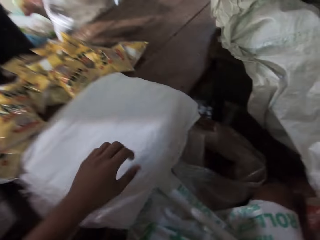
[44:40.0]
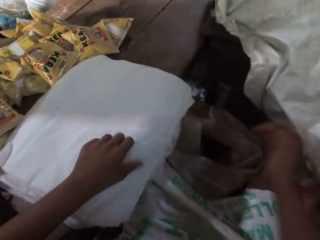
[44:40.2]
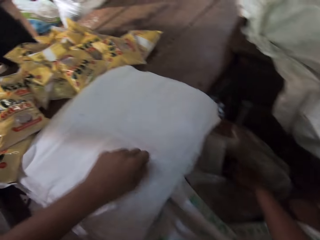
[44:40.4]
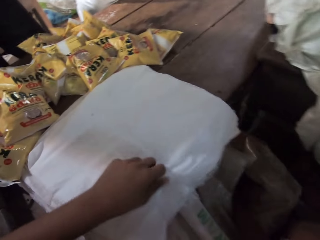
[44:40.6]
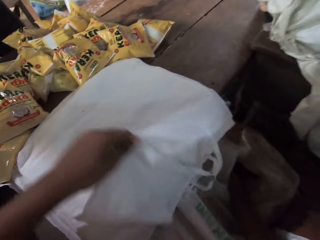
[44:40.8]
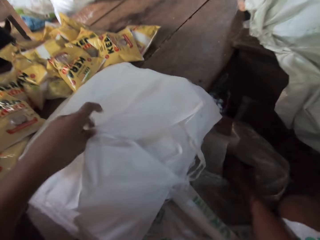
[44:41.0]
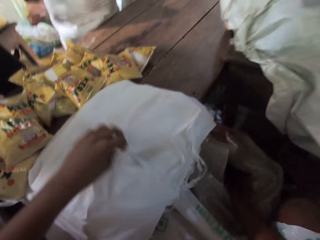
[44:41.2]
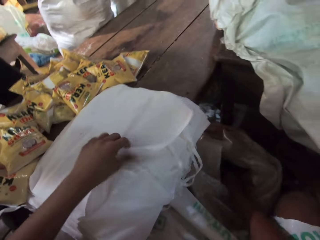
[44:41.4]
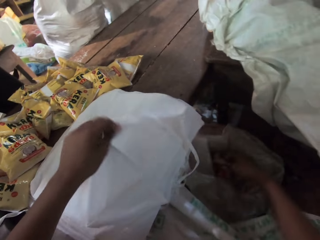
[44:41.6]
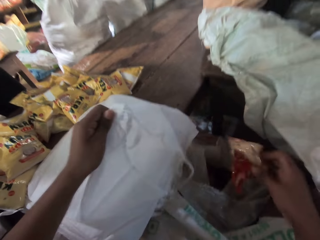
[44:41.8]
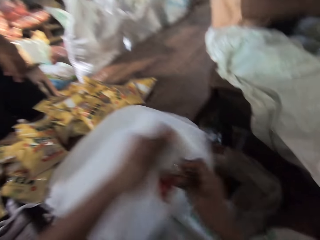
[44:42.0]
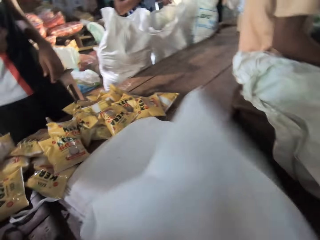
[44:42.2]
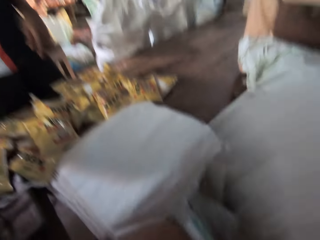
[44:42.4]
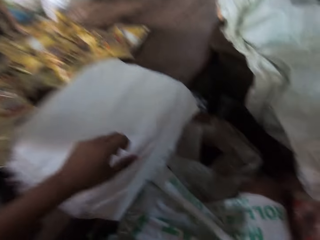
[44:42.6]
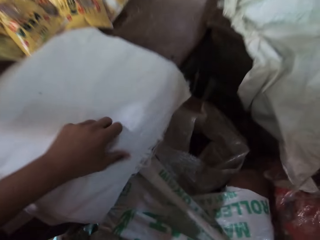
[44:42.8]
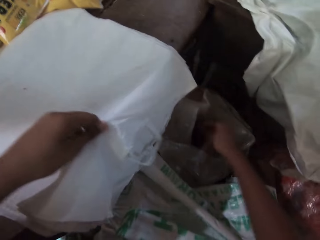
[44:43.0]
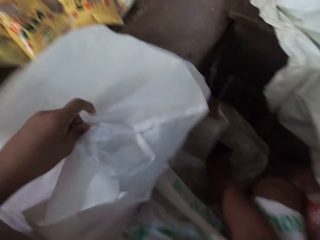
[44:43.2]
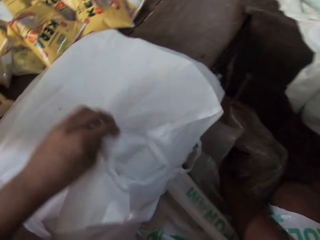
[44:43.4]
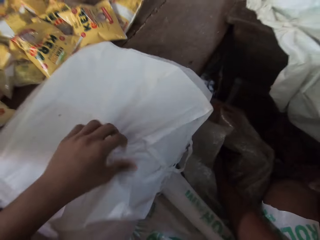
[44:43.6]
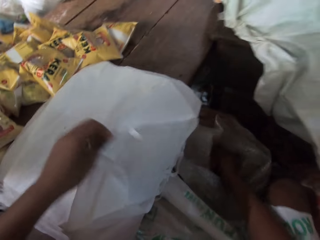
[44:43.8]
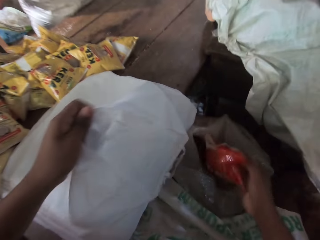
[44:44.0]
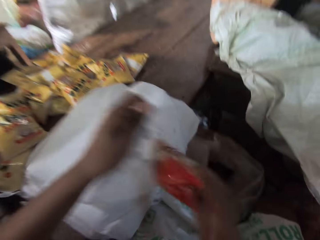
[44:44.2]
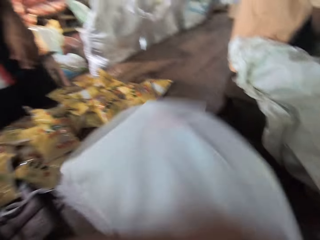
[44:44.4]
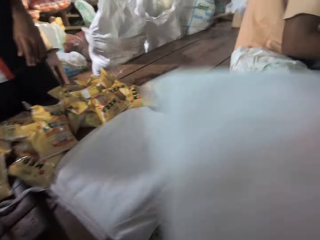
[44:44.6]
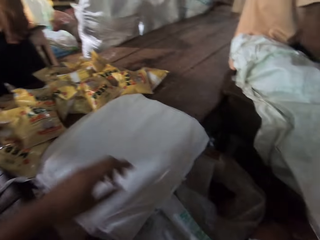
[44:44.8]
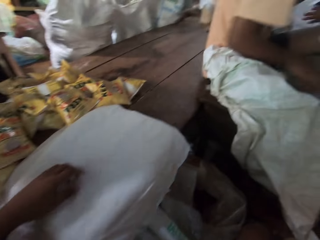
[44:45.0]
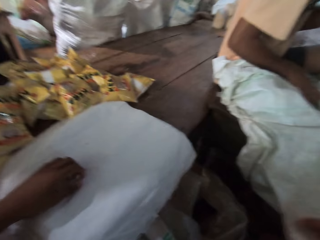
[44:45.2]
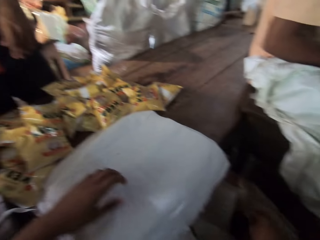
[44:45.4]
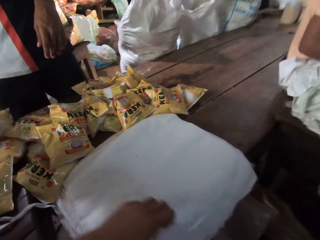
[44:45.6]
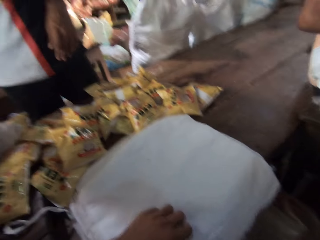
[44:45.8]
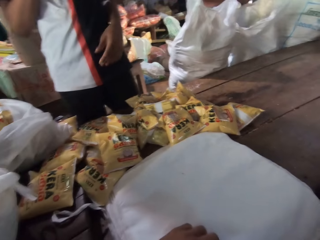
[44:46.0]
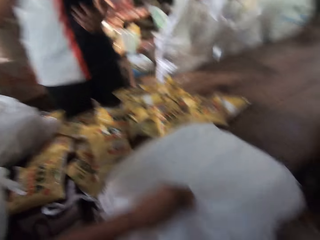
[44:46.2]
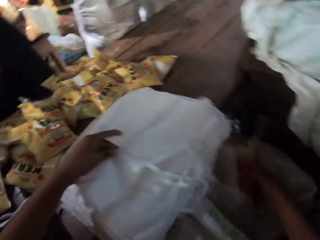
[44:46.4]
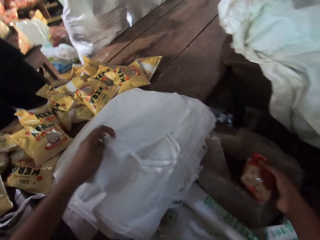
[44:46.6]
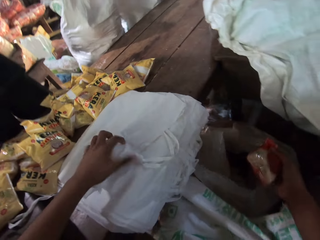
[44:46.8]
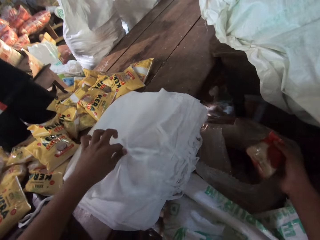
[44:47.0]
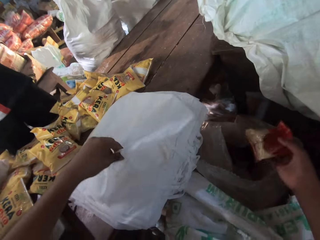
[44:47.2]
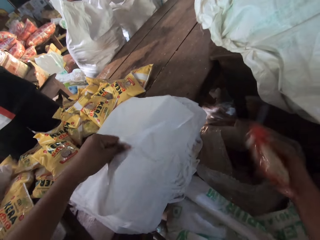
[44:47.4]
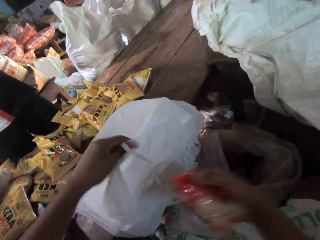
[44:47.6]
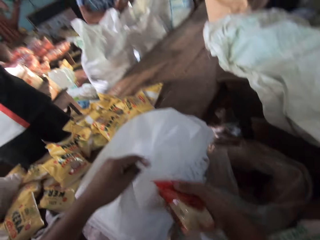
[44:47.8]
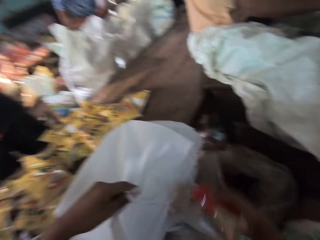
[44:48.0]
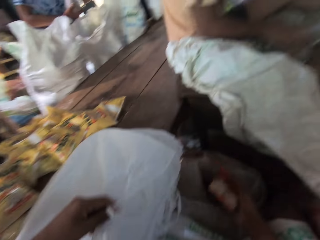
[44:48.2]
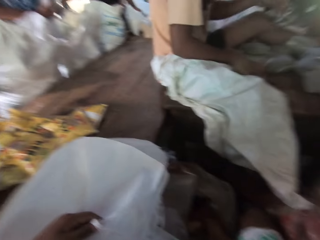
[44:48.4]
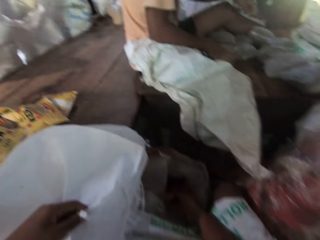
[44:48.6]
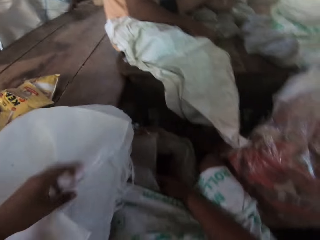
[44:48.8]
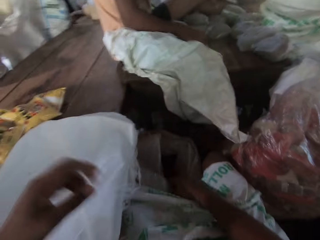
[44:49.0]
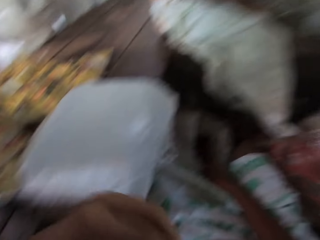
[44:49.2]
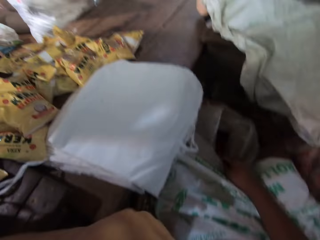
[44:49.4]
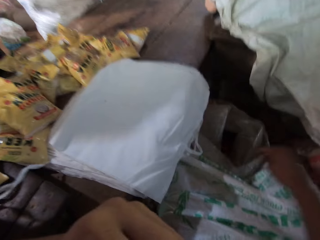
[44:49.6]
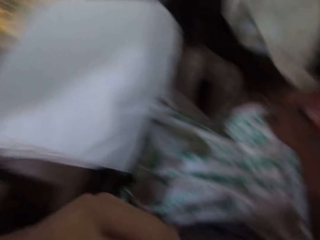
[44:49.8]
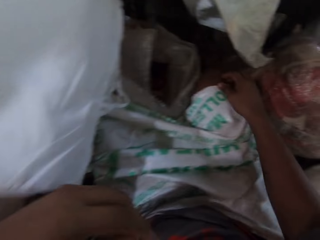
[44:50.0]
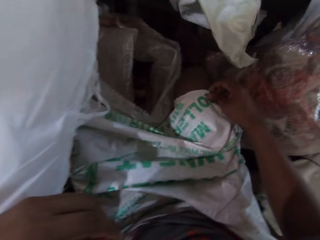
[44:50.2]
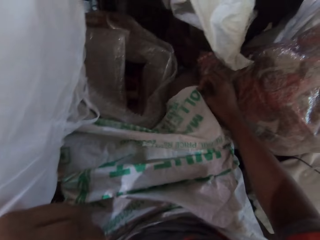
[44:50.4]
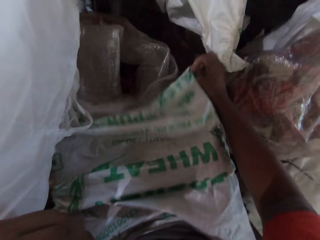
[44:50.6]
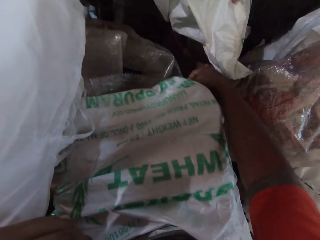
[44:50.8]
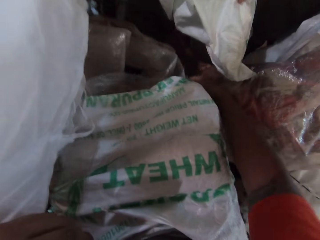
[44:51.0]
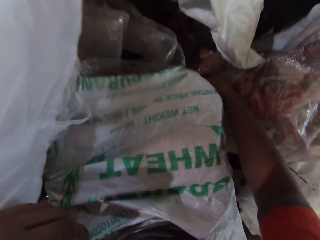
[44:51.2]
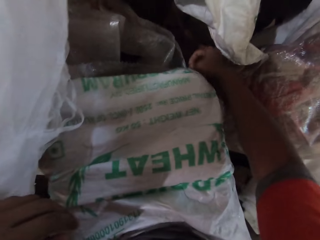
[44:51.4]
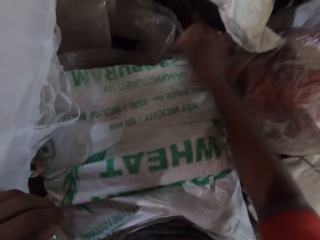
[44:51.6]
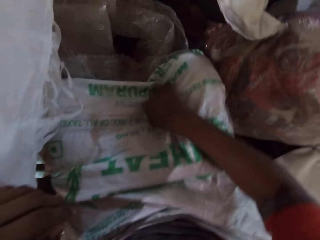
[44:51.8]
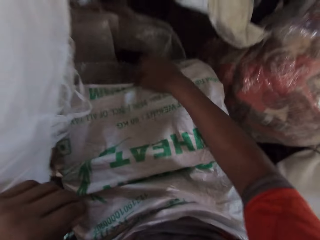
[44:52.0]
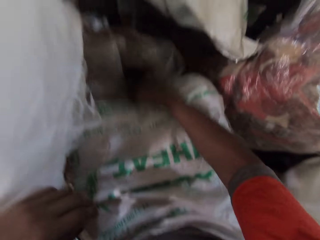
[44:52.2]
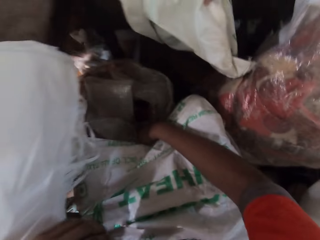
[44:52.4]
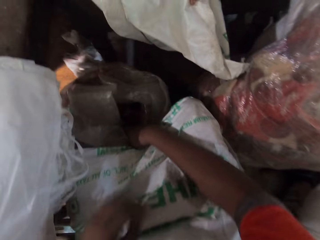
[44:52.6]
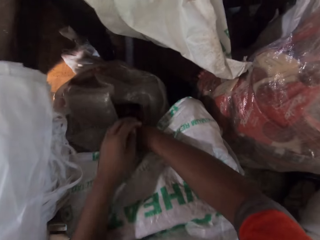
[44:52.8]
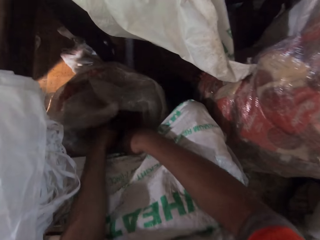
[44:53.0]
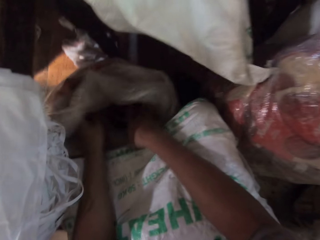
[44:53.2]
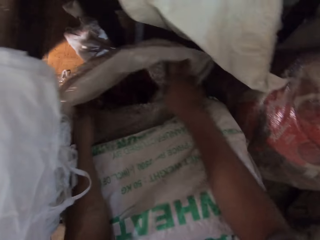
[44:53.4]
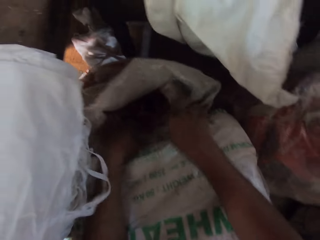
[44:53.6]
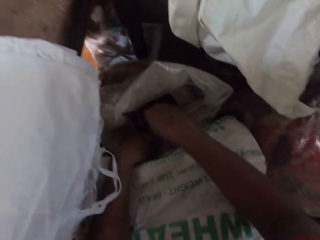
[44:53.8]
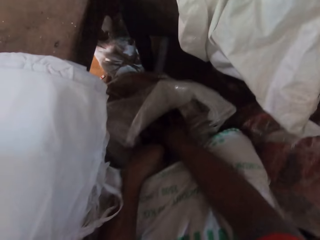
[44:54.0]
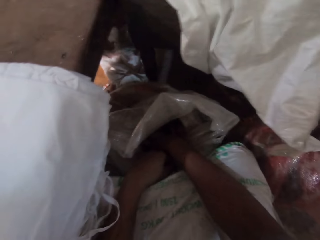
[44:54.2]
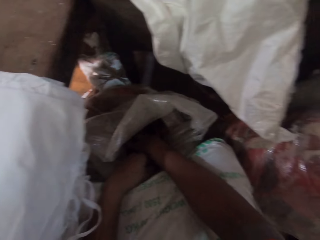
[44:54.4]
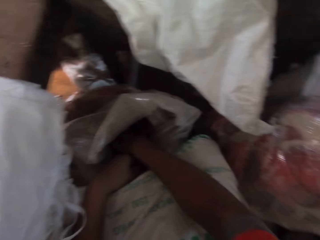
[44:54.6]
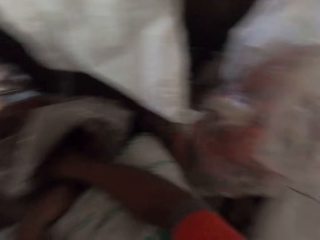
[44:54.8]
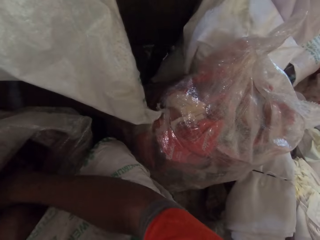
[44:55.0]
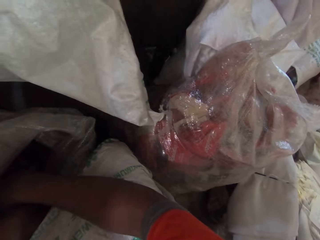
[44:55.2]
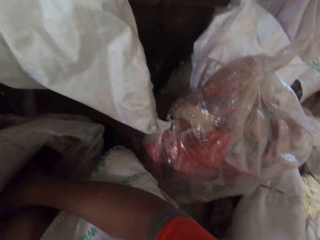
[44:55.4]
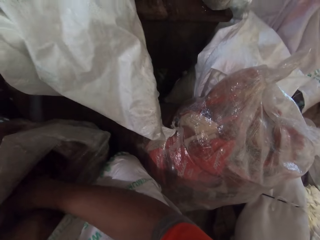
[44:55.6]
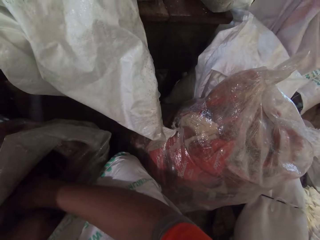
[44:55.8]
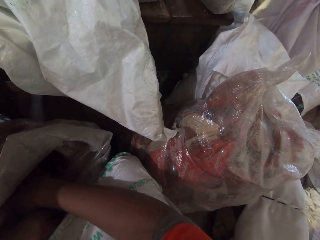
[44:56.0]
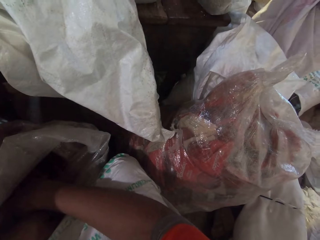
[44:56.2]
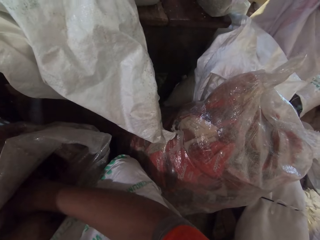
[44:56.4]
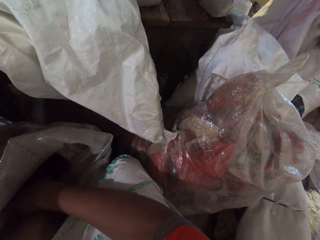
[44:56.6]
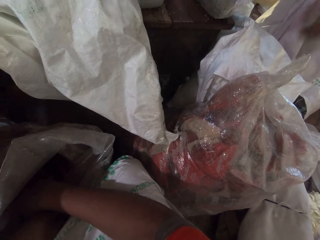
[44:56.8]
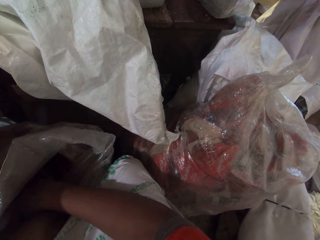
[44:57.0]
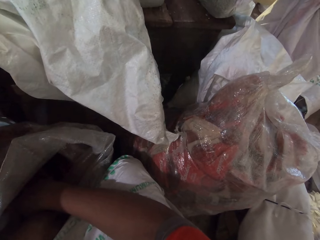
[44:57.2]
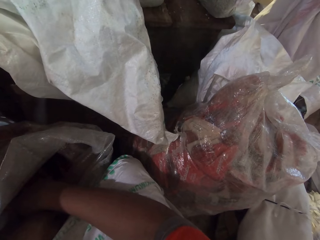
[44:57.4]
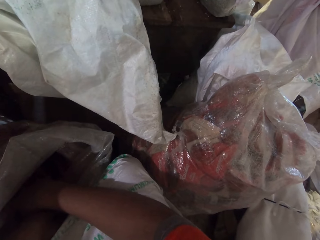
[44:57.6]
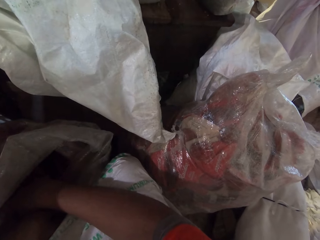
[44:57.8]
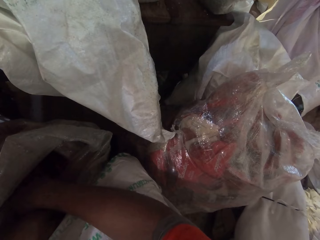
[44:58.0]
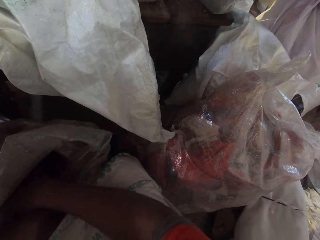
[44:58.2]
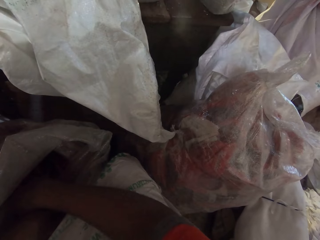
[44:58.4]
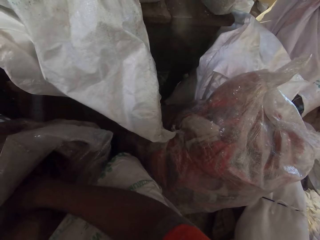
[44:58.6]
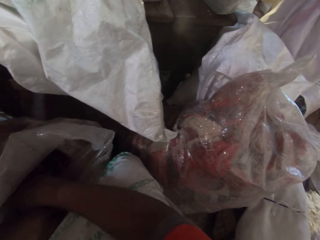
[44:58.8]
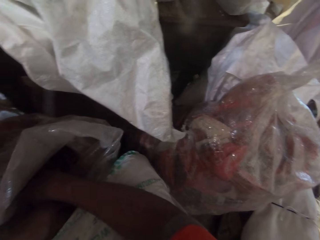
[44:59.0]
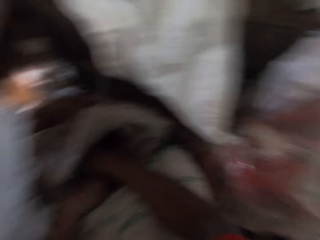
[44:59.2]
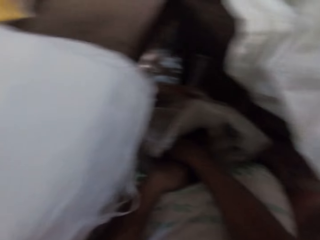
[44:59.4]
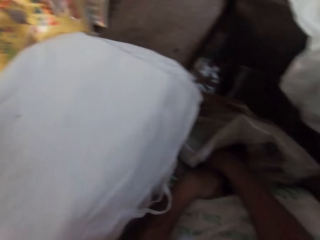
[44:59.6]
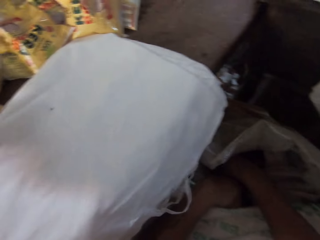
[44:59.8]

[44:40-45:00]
The camera wearer drops the food item in his right hand into the packing bag in his left hand. He throws the packing bag in his right hand on the table. He picks a food item from the sack on the floor with his right hand. He drops the food item in his right hand into the packing bag in his left hand. He throws the packing bag in his right hand on the table. He picks a food item from the sack on the floor with his right hand. He drops the food item in his right hand into the packing bag in his left hand. He throws the packing bag in his right hand on the table. He picks a food item from the sack on the floor with his right hand. He drops the food item in his right hand into the sack on the floor. He adjusts the paper on his lap. He holds the plastic bag. He puts his hands into the sack. He looks around.

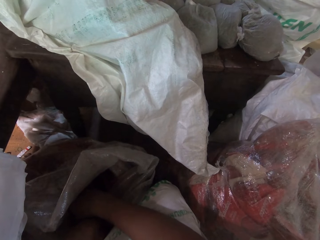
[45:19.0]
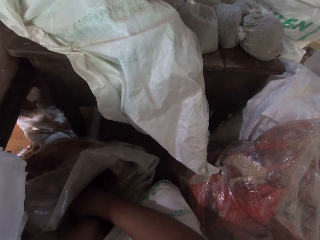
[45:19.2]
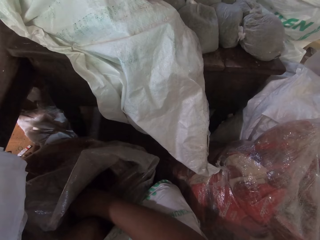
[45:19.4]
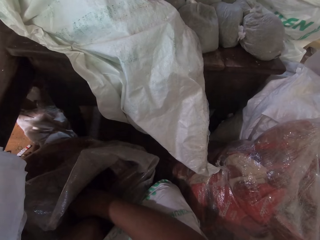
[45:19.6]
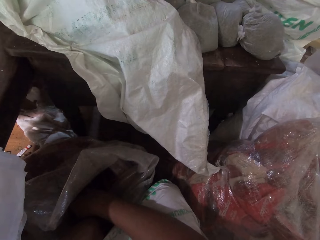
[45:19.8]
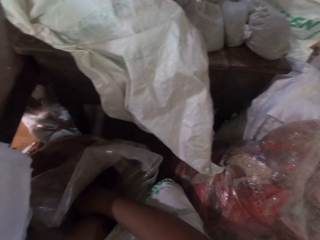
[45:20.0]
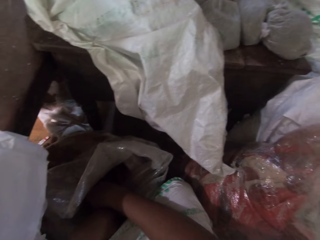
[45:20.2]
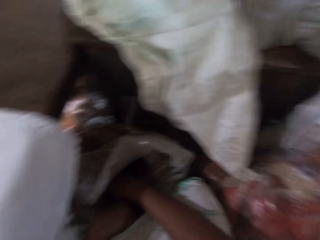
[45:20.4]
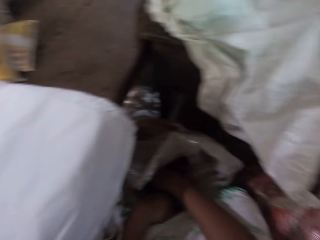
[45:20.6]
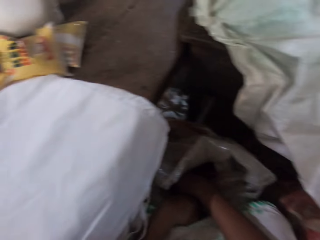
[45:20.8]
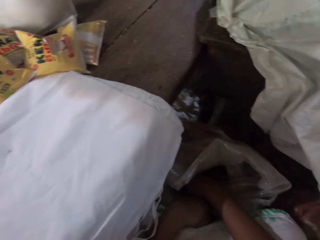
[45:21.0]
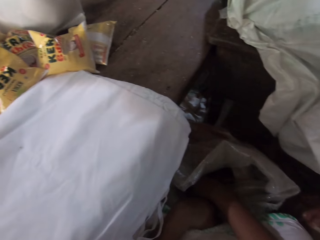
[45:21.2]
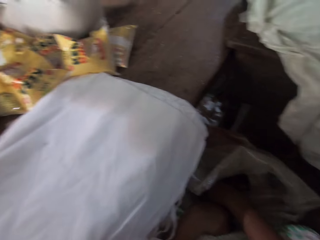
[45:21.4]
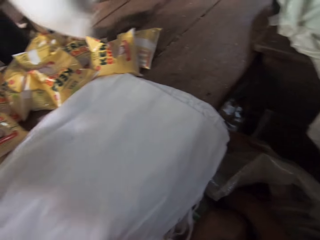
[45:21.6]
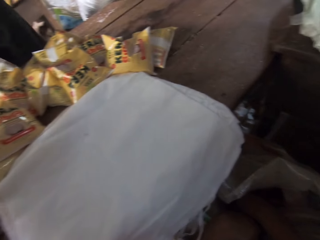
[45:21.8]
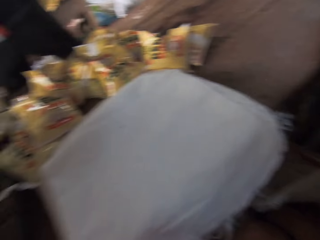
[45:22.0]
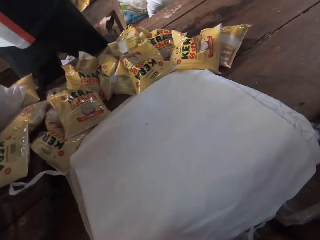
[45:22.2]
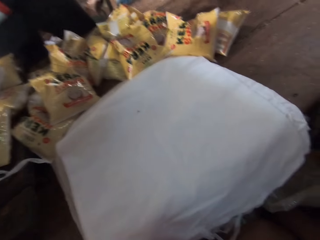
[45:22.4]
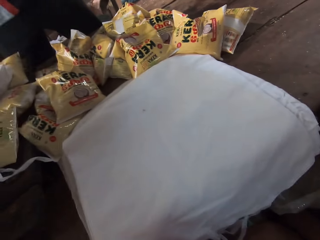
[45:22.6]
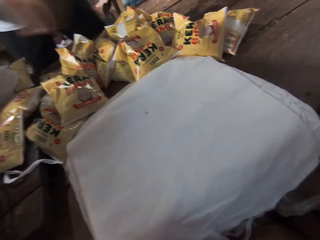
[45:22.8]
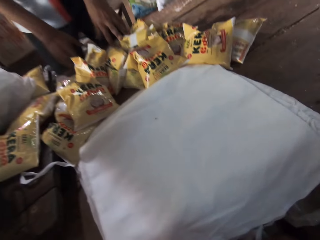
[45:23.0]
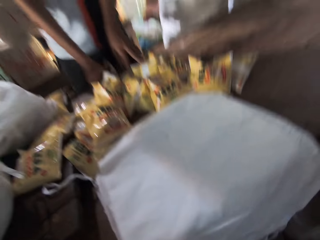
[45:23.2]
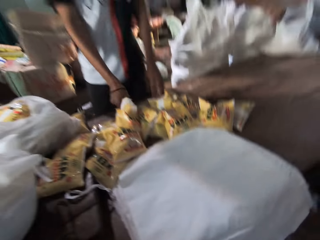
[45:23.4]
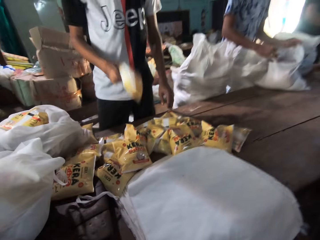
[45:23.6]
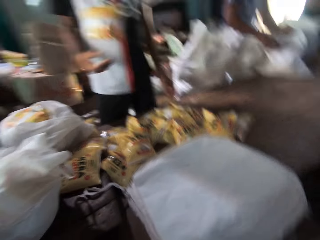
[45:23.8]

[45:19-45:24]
The camera wearer converses with a man and another man. A person arranges bags. The first man picks up a sachet of coconut oil from the table with his right hand.
